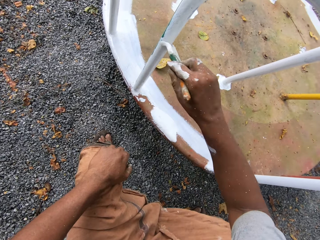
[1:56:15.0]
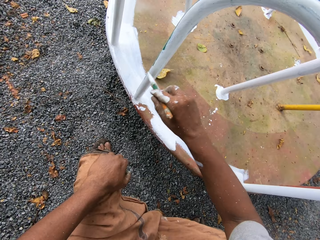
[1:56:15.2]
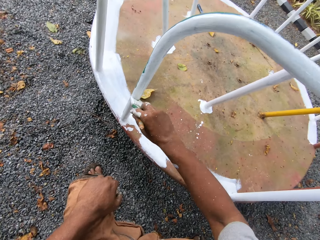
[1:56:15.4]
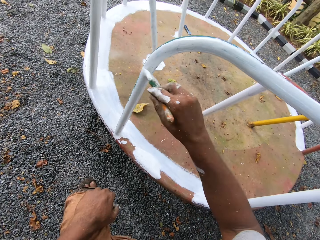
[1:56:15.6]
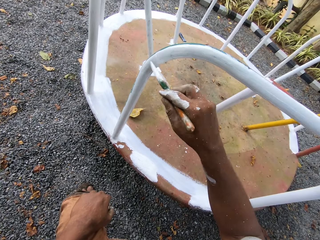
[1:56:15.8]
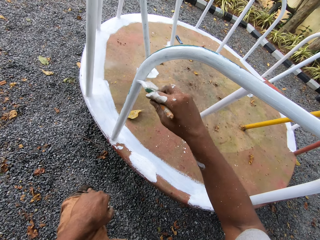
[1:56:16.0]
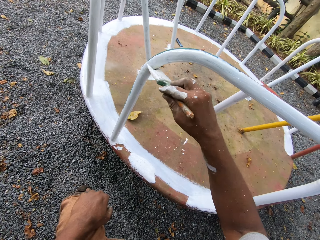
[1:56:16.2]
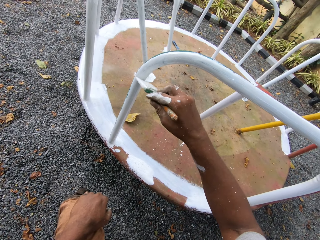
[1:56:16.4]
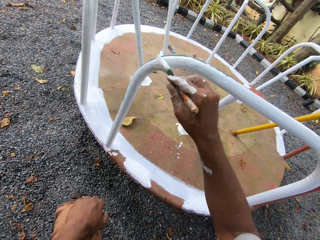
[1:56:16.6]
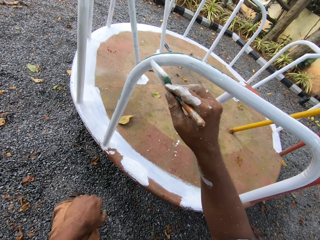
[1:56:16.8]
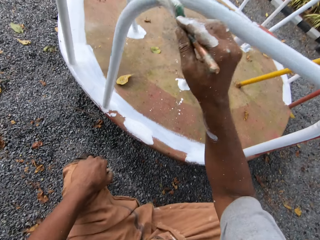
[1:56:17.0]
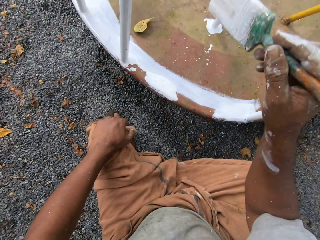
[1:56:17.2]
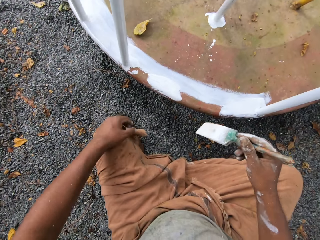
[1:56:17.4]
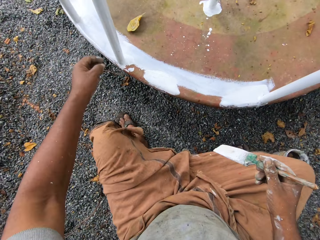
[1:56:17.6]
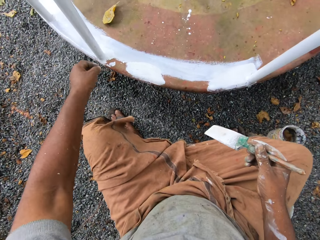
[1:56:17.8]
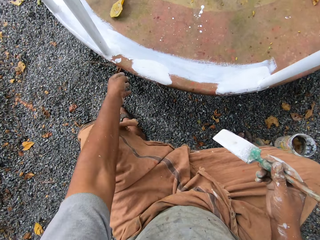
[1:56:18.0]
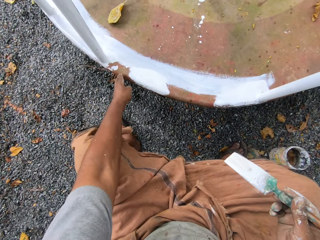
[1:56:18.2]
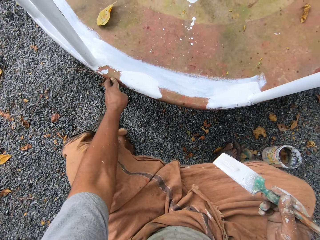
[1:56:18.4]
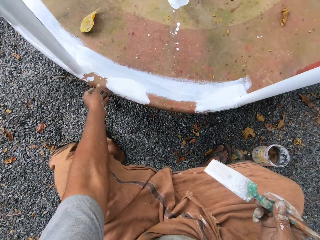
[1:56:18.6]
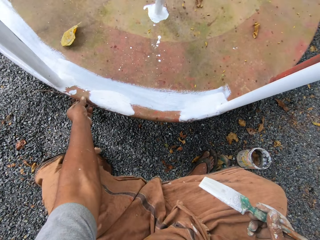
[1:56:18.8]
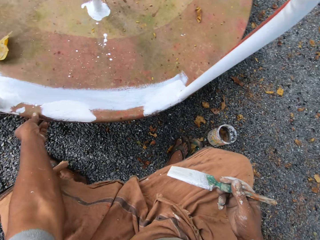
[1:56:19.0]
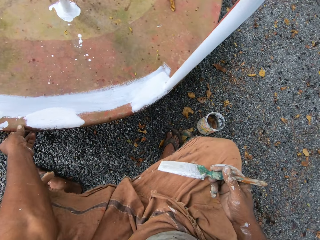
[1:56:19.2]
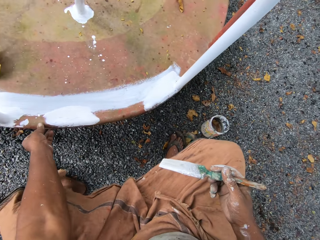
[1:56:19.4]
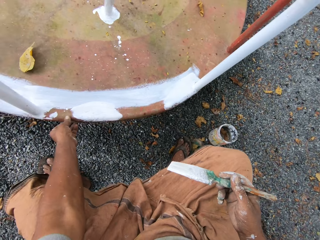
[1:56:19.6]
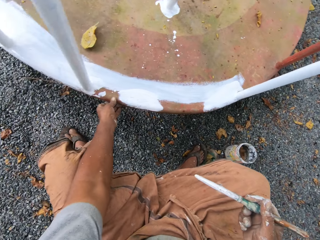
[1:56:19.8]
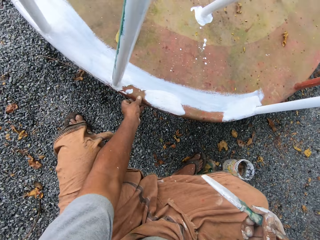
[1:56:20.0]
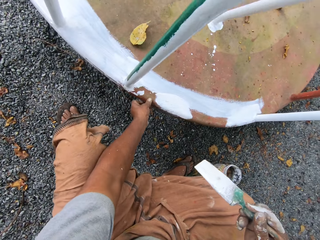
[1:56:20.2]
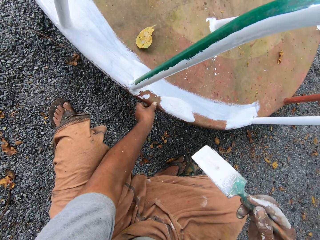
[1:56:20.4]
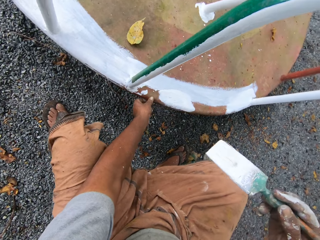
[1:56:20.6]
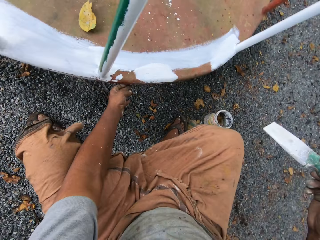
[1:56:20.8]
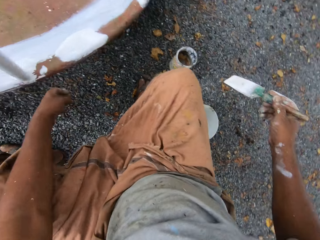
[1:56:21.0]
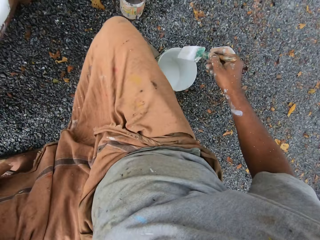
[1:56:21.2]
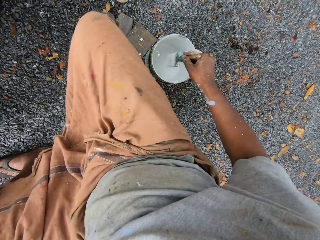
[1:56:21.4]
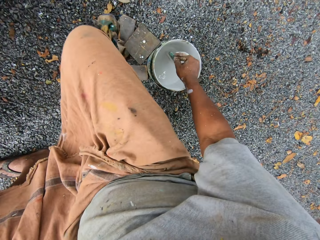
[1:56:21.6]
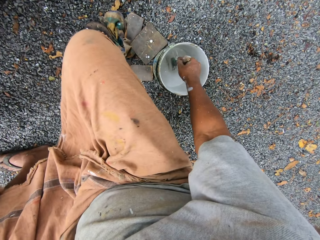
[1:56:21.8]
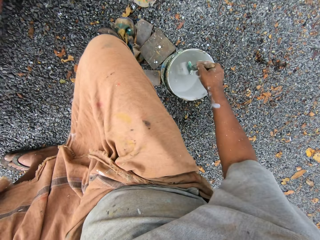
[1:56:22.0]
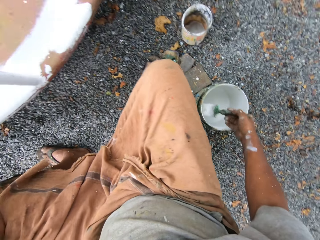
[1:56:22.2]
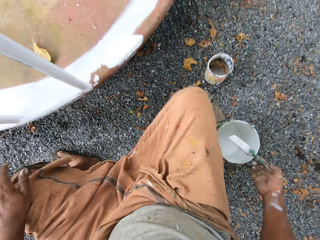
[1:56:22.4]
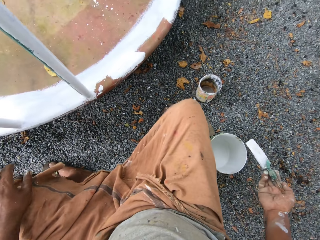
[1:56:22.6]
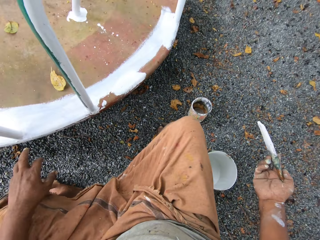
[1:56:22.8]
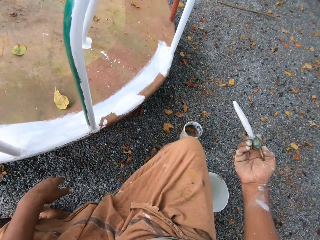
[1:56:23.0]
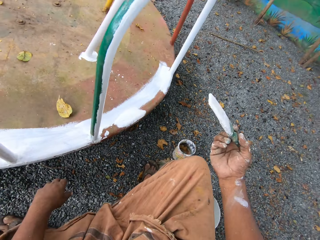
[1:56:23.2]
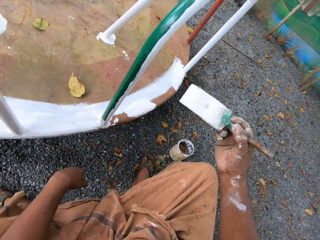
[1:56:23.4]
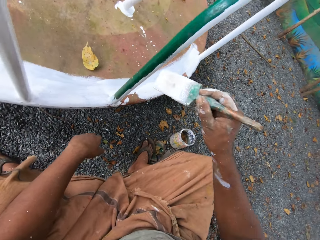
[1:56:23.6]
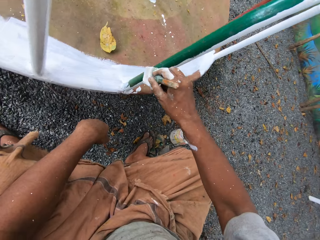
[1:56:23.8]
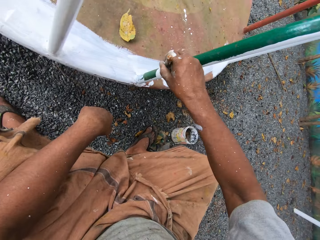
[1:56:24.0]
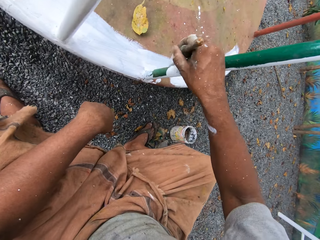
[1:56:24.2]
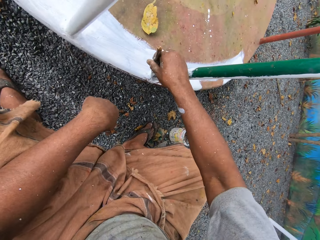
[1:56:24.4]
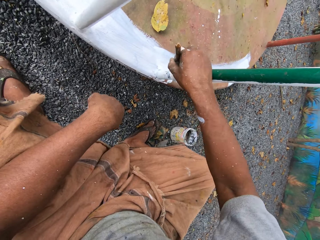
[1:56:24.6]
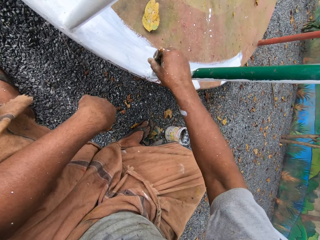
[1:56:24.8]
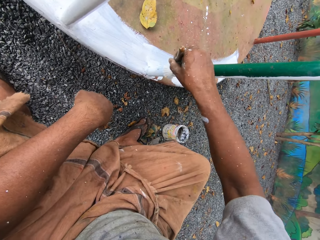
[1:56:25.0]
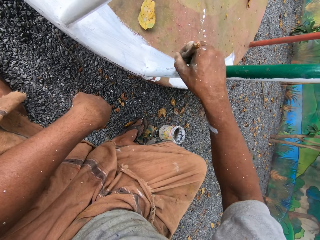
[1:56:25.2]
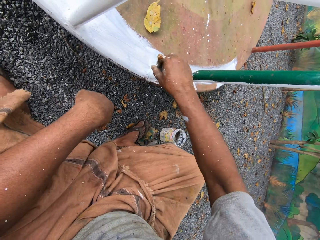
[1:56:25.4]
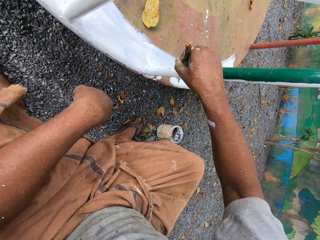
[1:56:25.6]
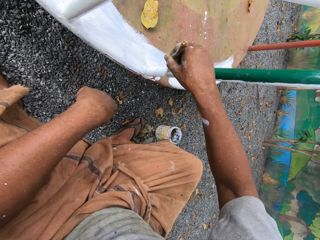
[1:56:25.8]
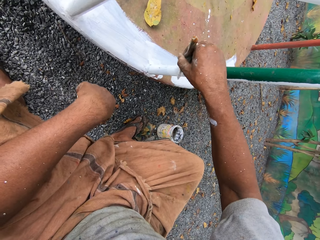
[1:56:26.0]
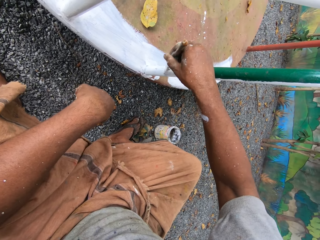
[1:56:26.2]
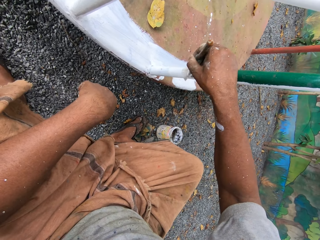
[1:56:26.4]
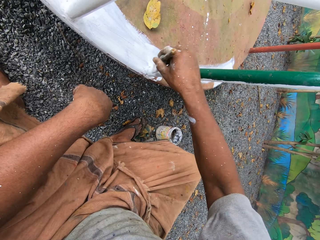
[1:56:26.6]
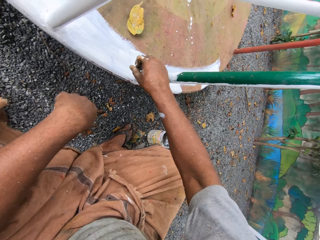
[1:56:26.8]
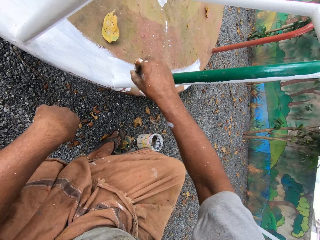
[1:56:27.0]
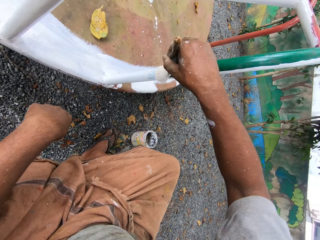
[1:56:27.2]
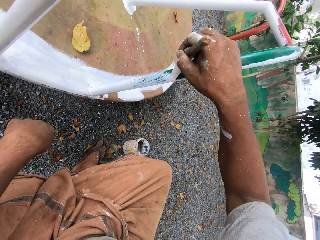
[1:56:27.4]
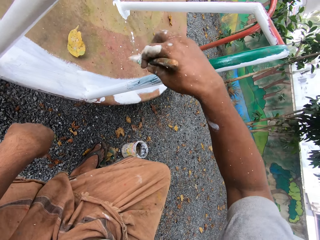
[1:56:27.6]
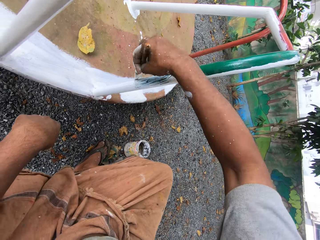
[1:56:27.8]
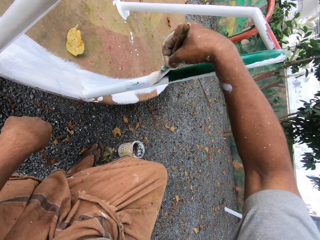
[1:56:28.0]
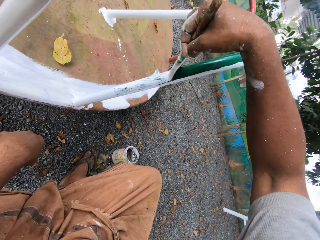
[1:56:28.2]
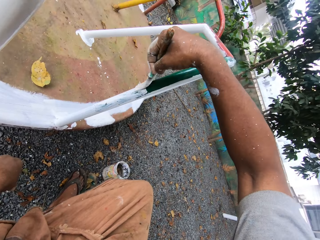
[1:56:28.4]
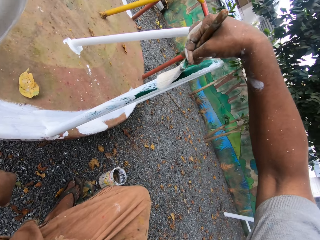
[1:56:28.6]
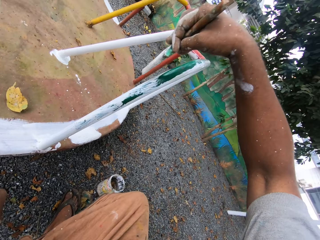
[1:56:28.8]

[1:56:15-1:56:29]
The camera wearer moves the roundabout with his left hand. He dips the paintbrush into the paint can on the ground. He rests his hand on the knee. He paints the roundabout with the paintbrush.

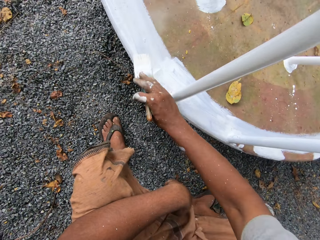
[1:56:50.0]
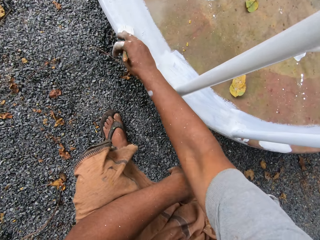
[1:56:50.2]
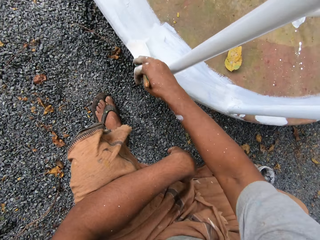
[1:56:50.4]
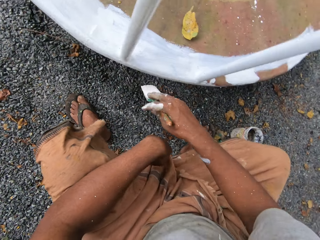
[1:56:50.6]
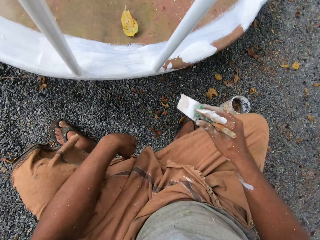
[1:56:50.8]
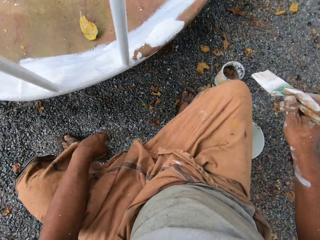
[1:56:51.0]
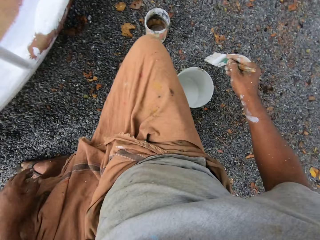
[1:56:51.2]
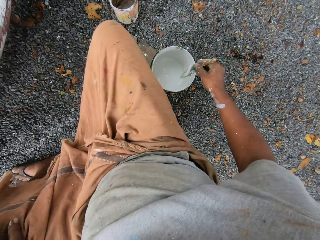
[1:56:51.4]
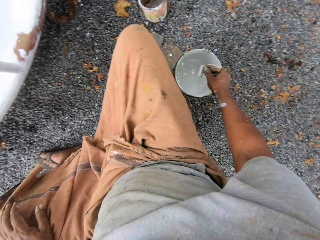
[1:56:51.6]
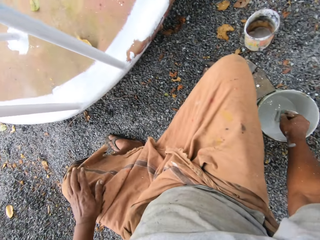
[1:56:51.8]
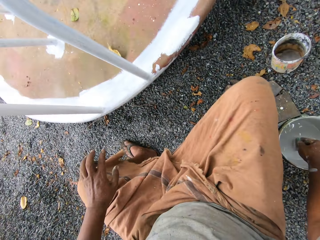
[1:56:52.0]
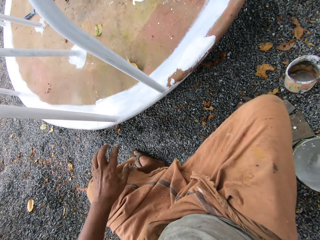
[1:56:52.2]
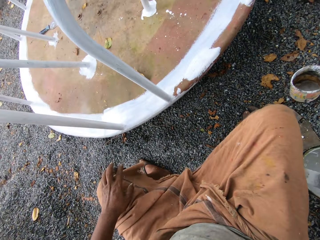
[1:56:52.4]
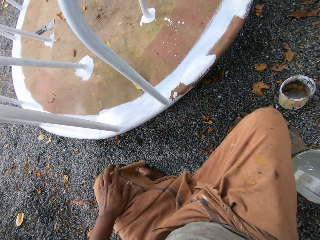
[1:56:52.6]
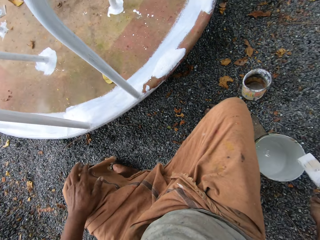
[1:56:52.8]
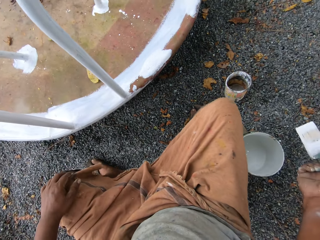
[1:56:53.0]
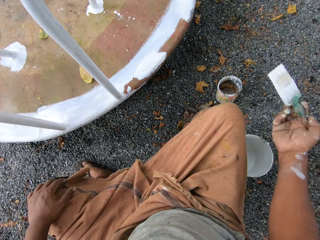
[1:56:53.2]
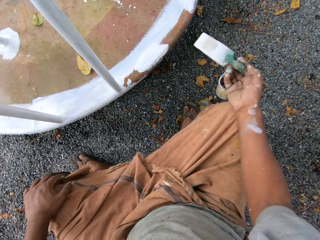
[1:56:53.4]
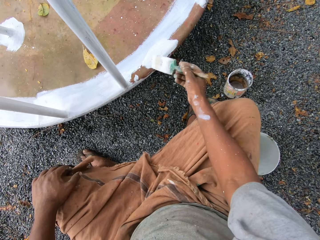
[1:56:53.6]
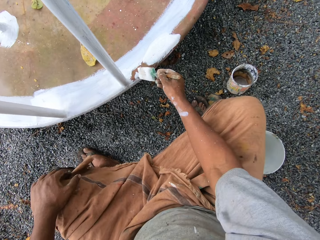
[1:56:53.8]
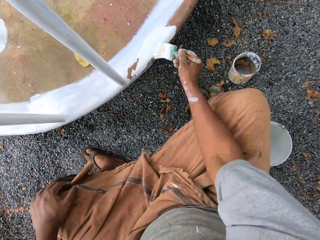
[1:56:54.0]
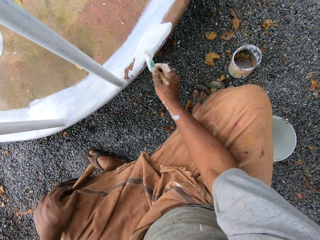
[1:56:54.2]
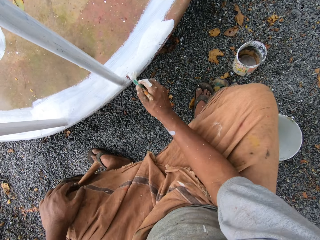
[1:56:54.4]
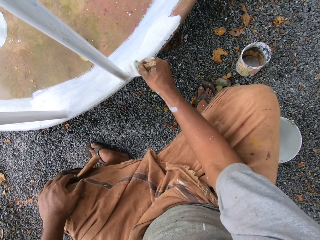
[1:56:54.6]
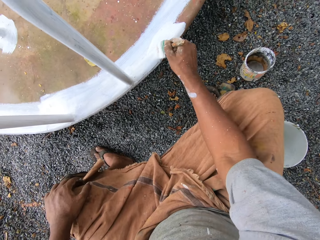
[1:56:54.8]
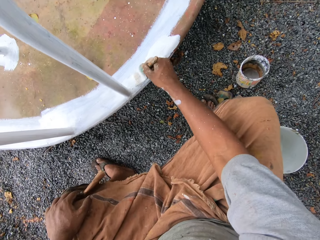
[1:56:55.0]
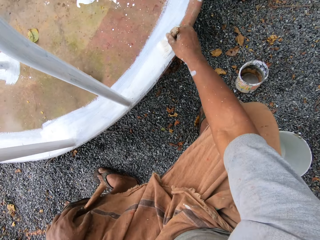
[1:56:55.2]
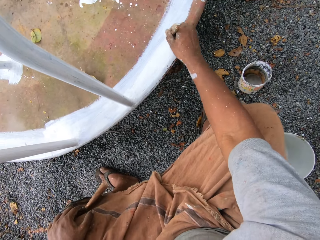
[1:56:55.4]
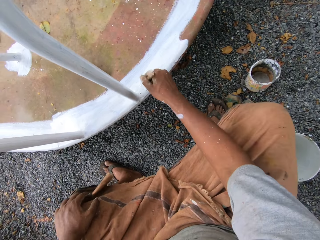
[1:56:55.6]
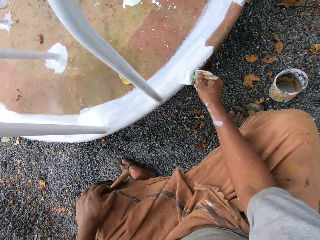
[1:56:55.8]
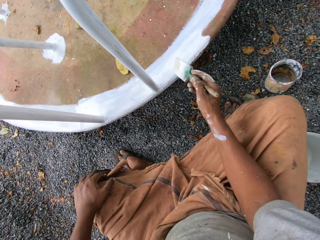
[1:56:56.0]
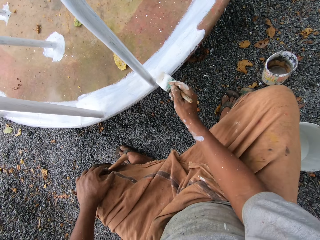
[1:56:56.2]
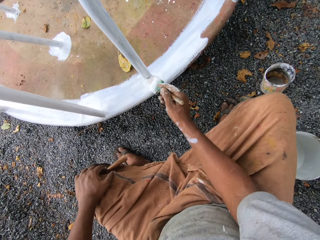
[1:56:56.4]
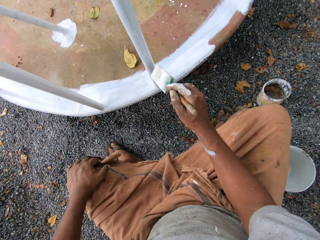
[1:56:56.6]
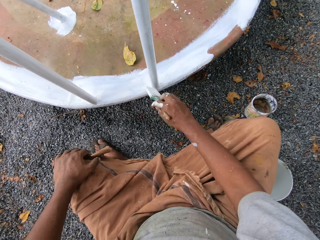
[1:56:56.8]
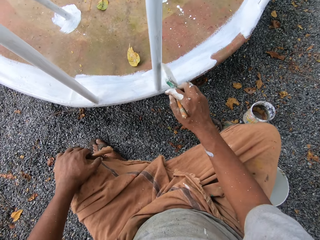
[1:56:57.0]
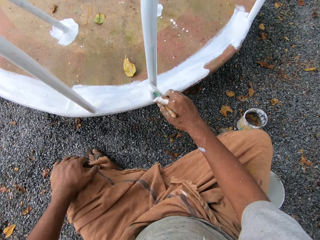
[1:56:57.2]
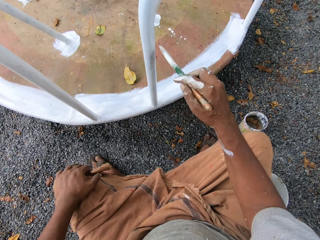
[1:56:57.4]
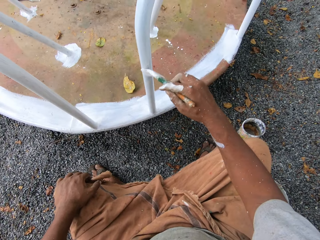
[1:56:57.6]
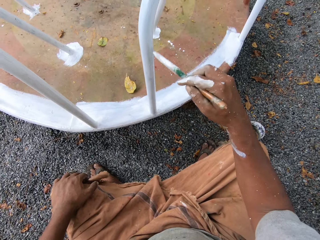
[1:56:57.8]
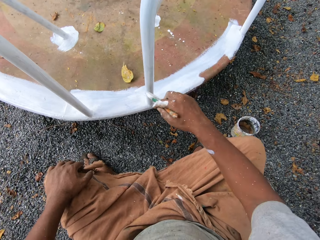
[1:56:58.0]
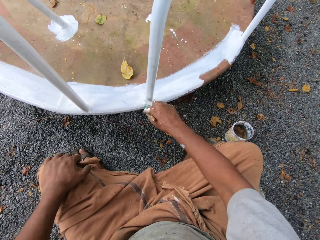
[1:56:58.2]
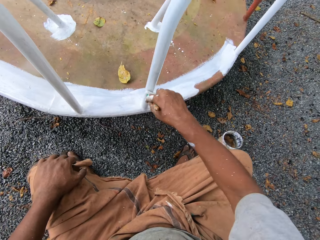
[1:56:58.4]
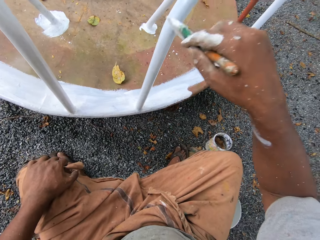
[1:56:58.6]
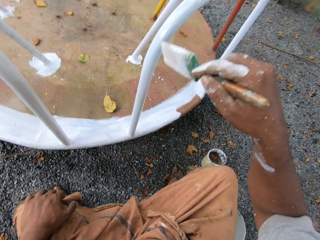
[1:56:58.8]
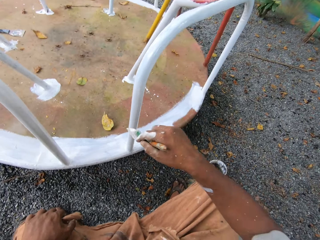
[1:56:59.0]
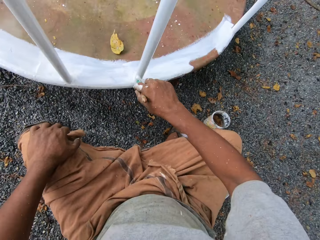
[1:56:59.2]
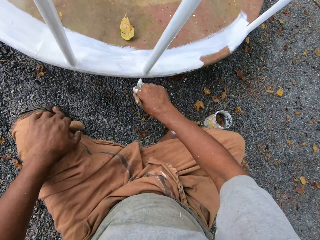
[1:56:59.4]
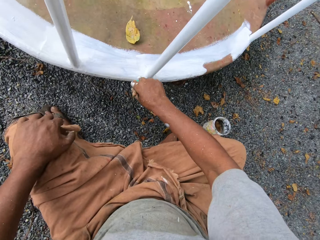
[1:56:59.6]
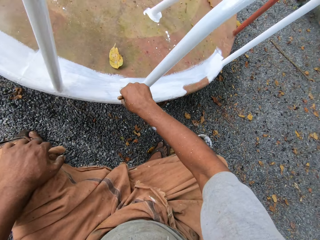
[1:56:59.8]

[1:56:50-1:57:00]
The camera wearer dips the paintbrush into the paint can on the ground. He touches his knee. He paints the roundabout with the paintbrush.
